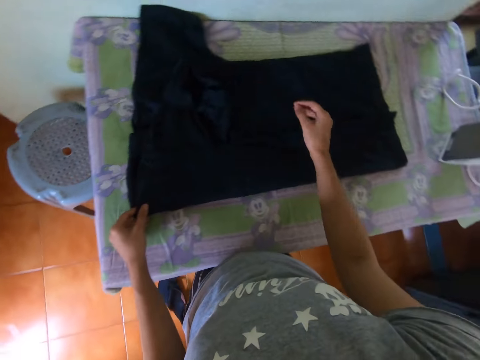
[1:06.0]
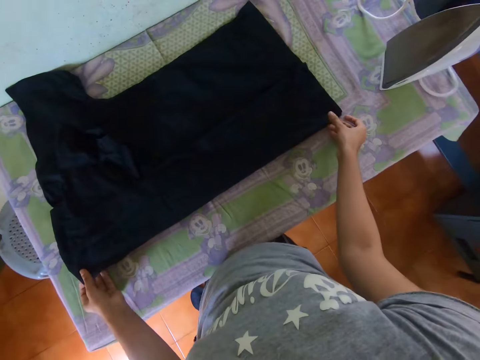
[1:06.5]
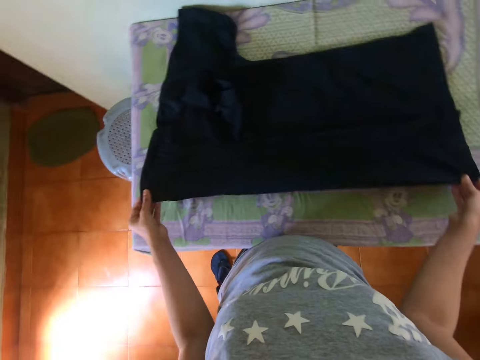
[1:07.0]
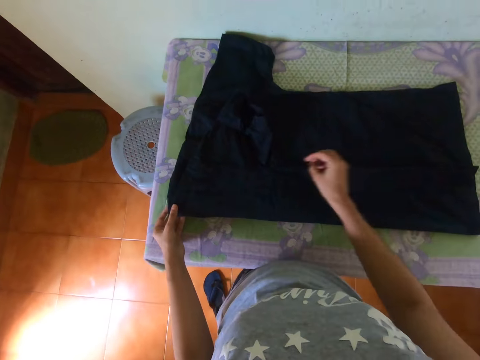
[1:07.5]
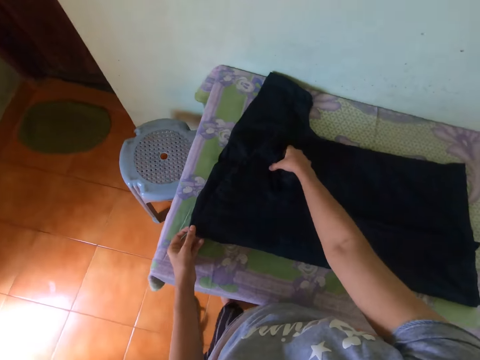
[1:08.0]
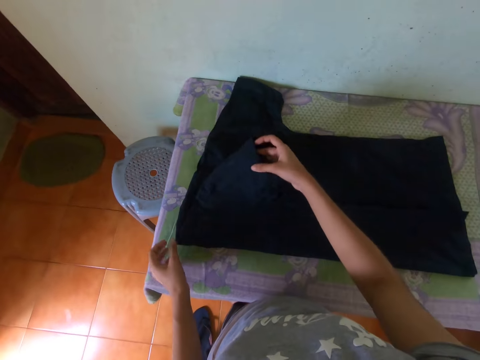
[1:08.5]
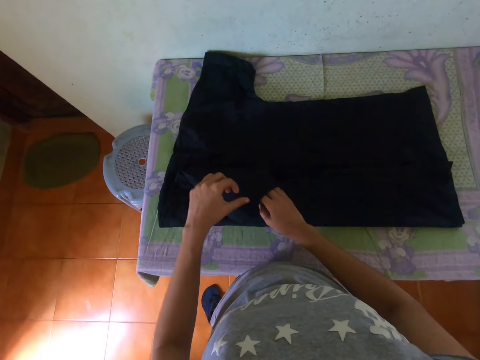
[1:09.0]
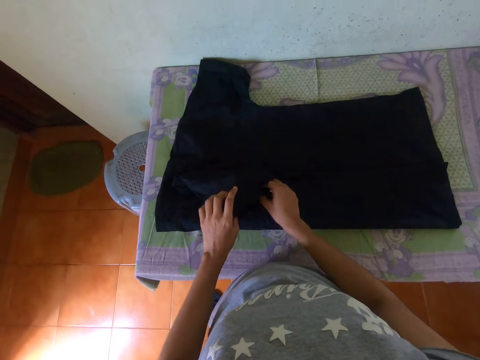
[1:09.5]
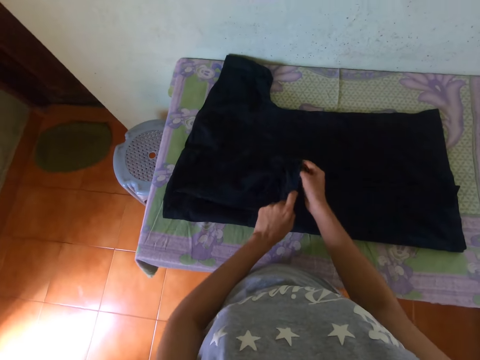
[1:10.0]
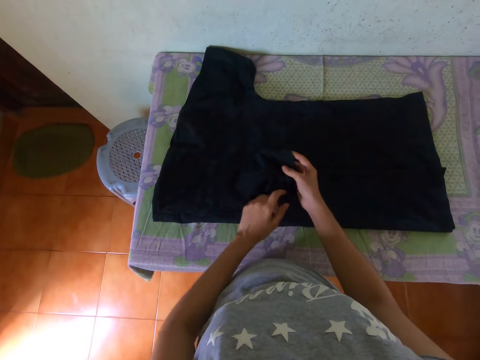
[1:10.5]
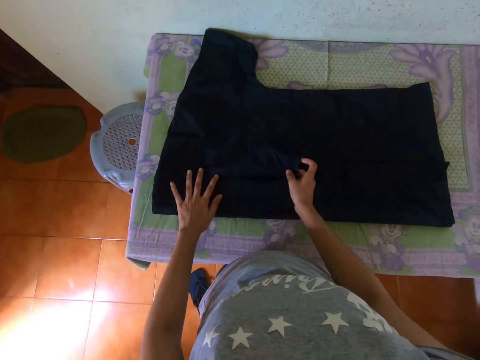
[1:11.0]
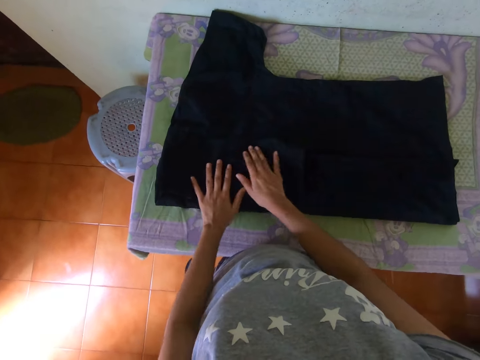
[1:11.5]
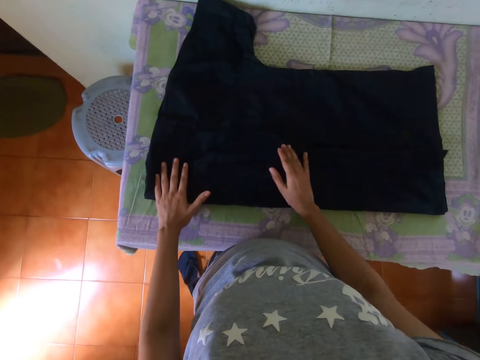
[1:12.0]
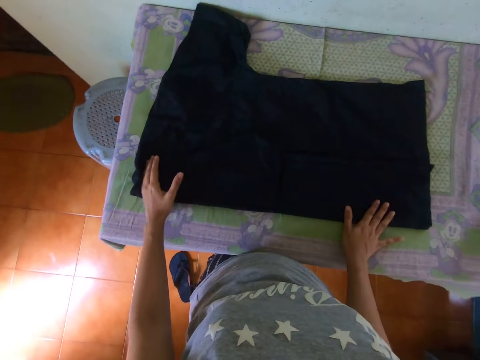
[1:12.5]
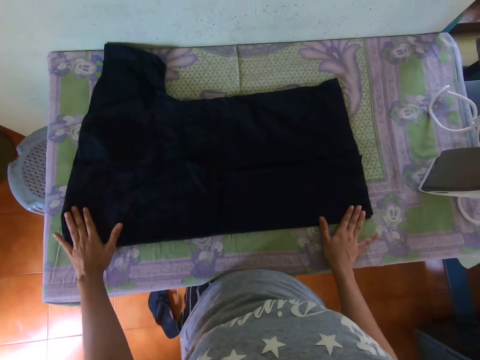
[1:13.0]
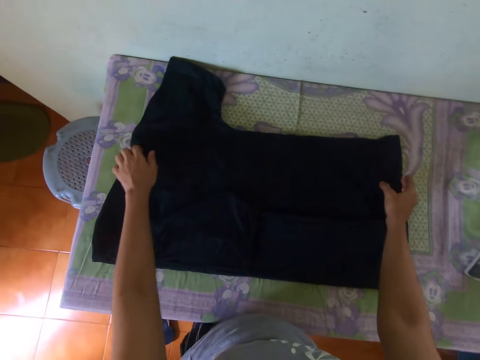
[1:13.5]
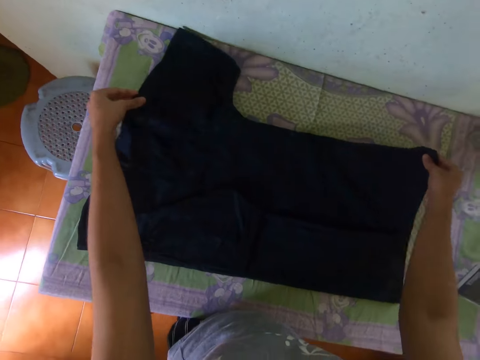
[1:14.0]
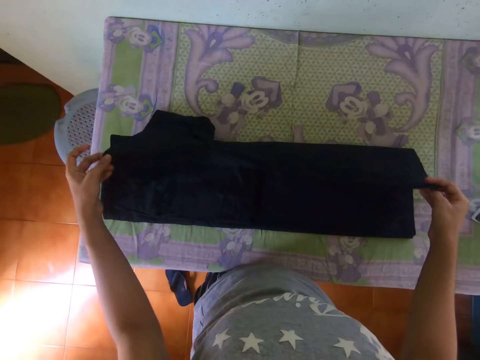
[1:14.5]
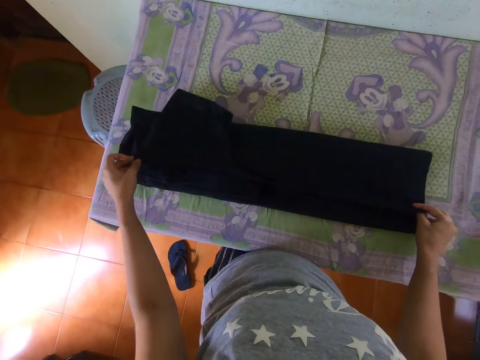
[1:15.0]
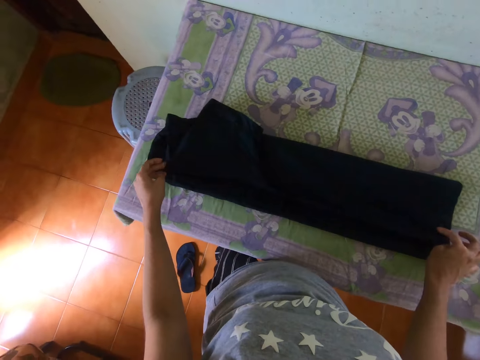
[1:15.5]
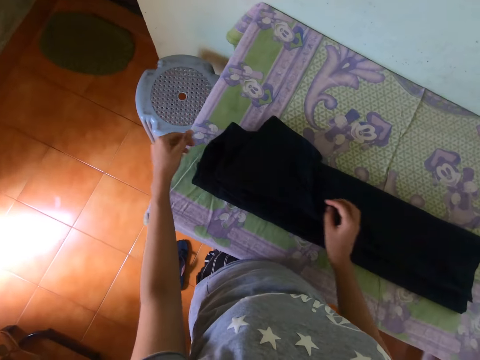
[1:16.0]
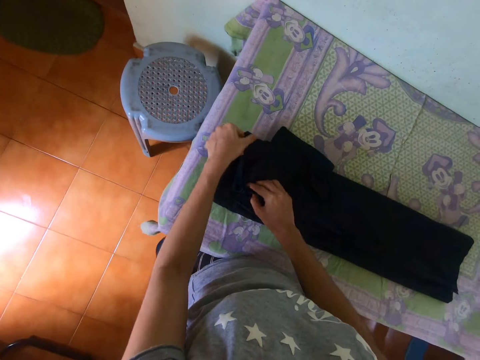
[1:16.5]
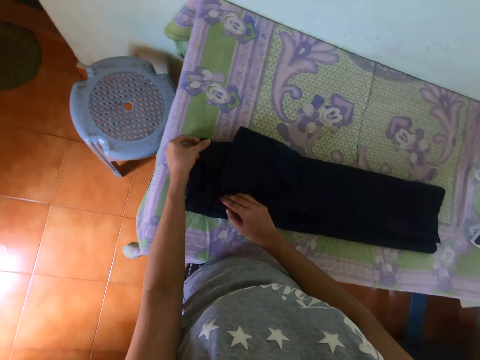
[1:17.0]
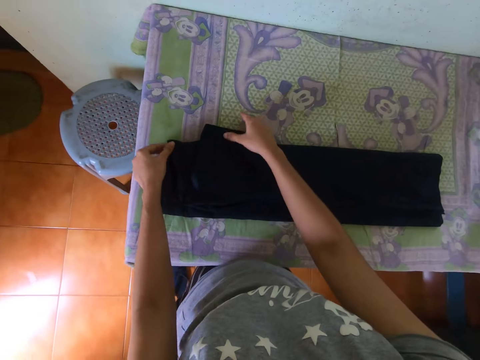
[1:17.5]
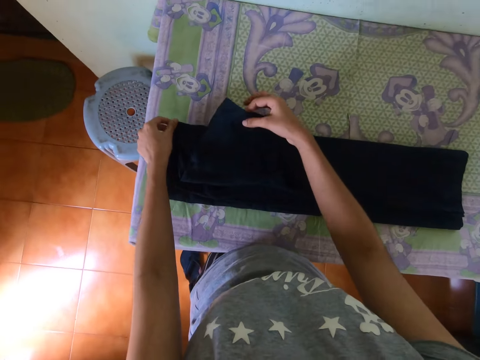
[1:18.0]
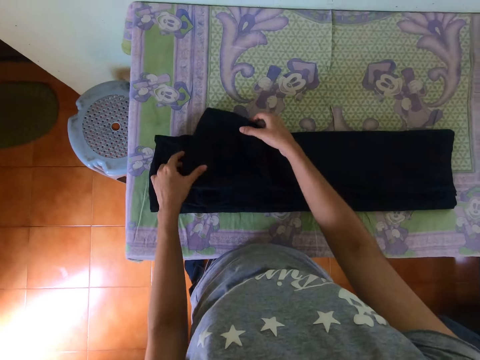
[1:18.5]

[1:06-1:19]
The camera wearer folds the shirt or cloth. They align the cloth. They fold the cloth. They align the cloth.

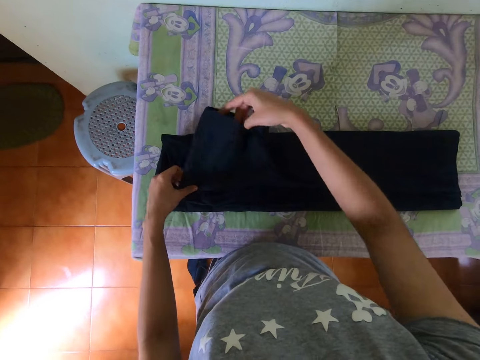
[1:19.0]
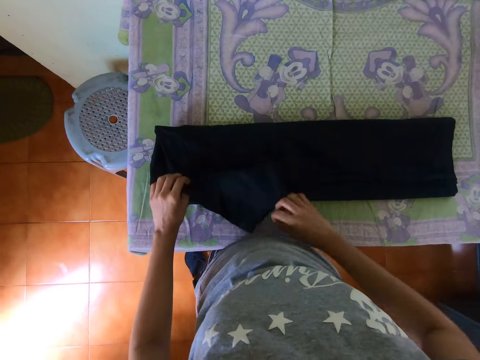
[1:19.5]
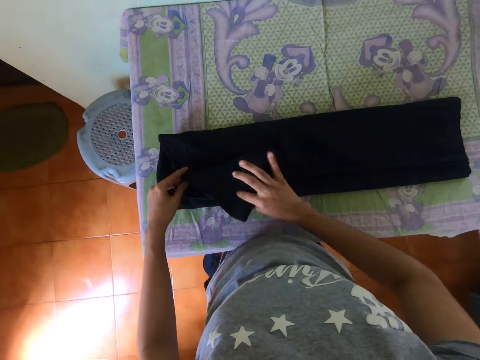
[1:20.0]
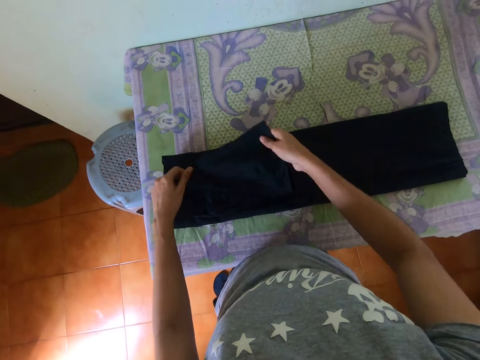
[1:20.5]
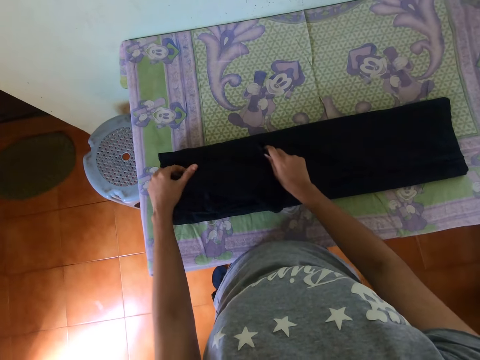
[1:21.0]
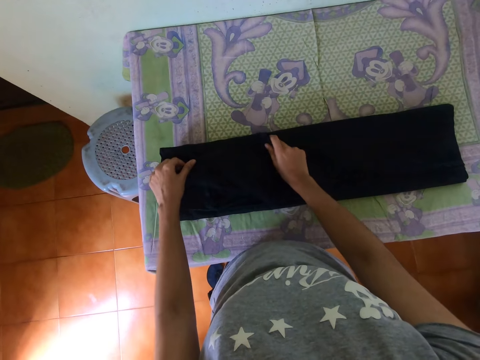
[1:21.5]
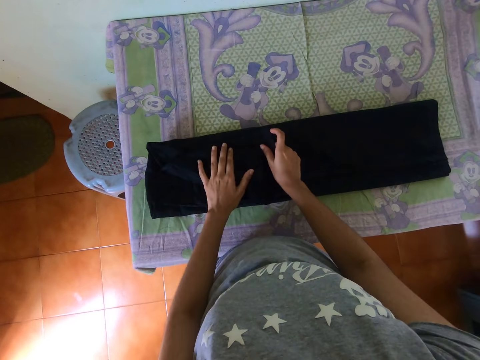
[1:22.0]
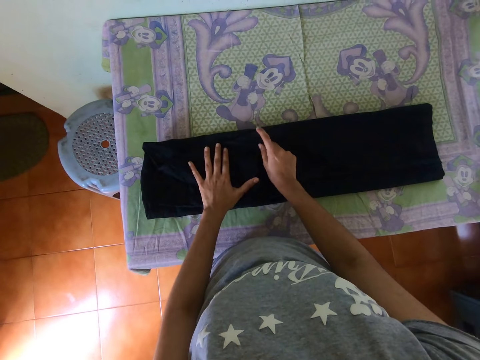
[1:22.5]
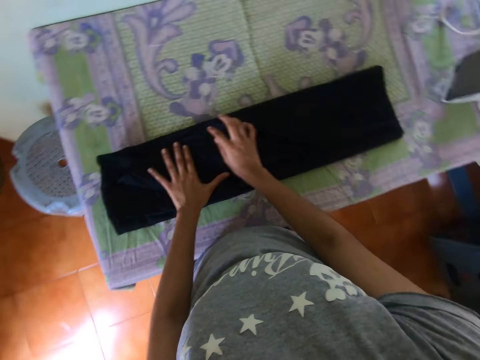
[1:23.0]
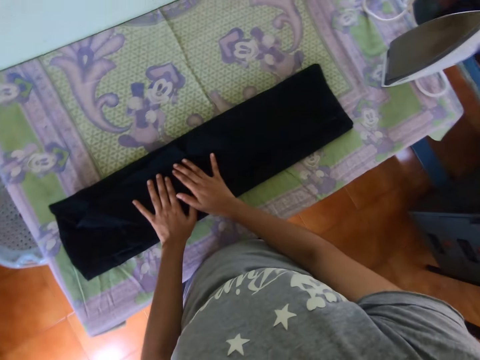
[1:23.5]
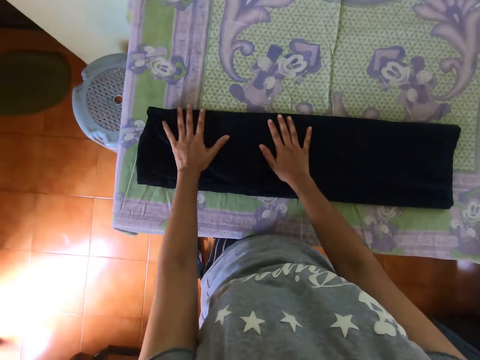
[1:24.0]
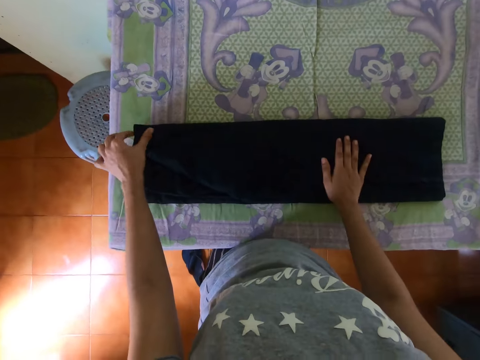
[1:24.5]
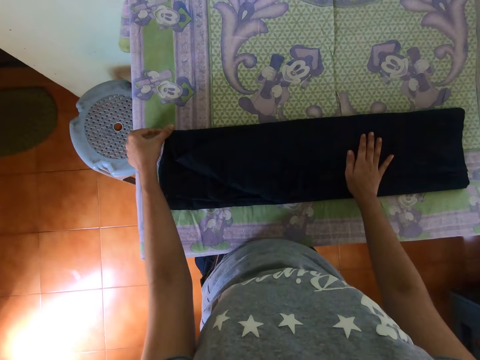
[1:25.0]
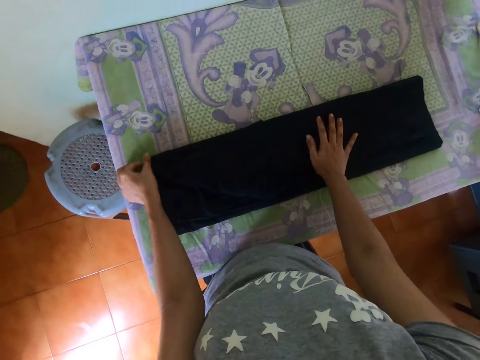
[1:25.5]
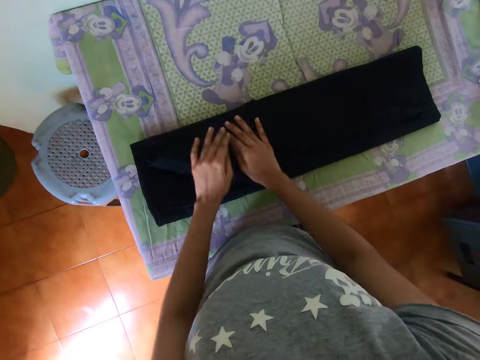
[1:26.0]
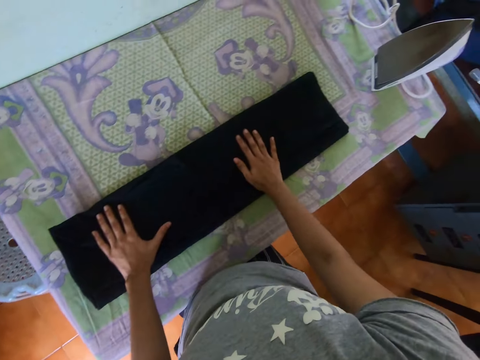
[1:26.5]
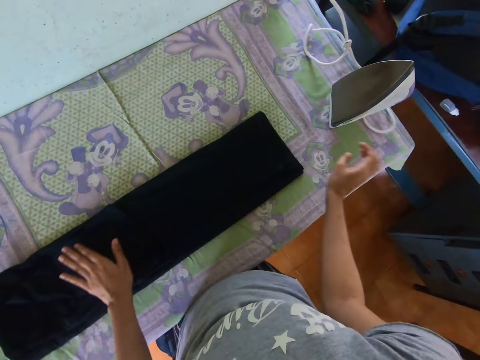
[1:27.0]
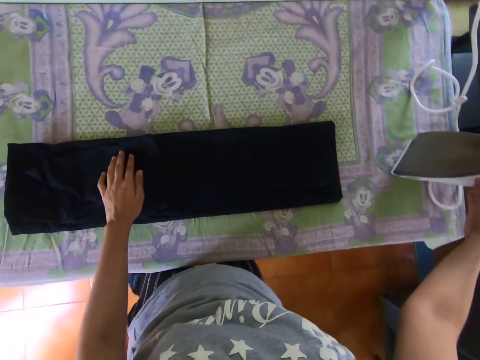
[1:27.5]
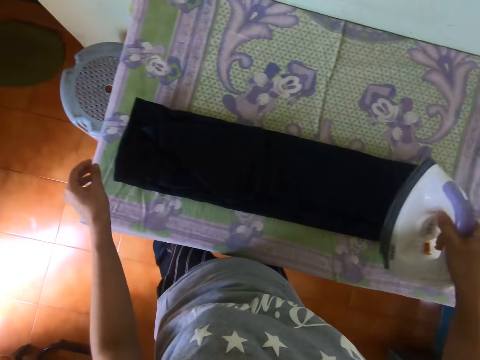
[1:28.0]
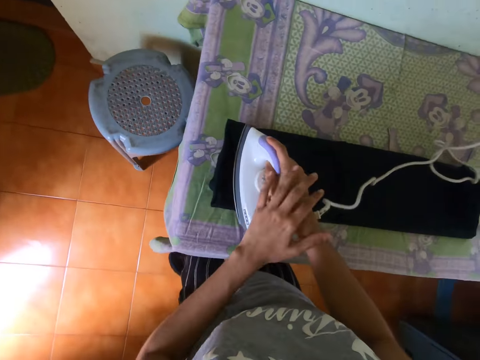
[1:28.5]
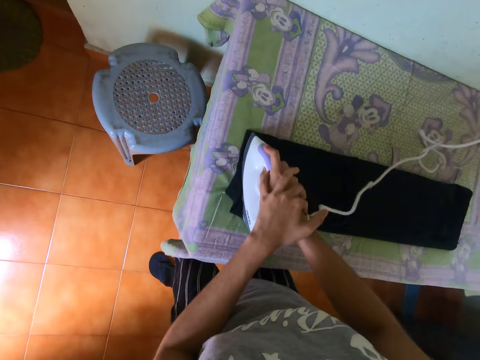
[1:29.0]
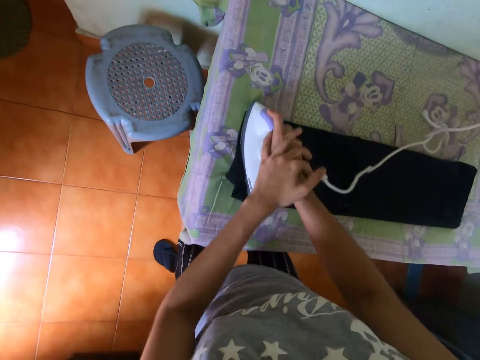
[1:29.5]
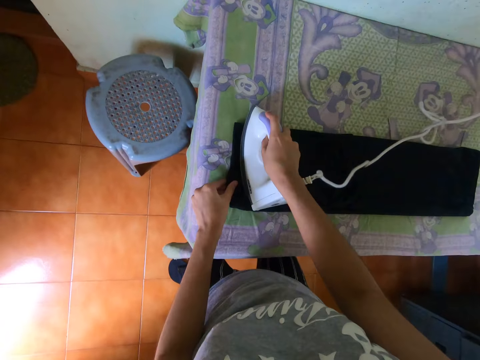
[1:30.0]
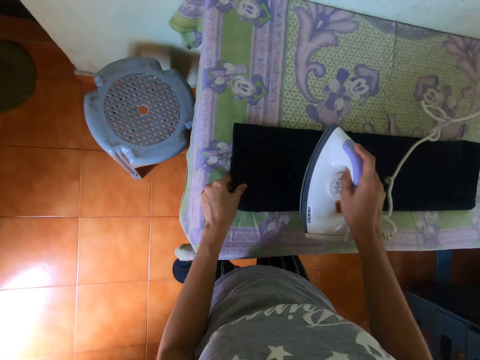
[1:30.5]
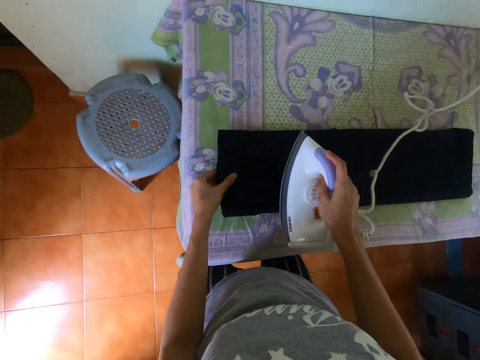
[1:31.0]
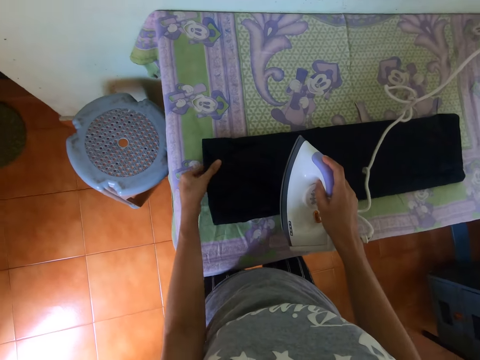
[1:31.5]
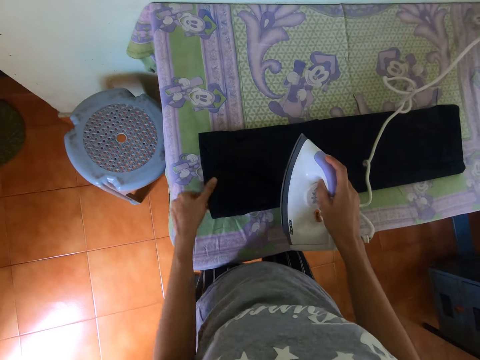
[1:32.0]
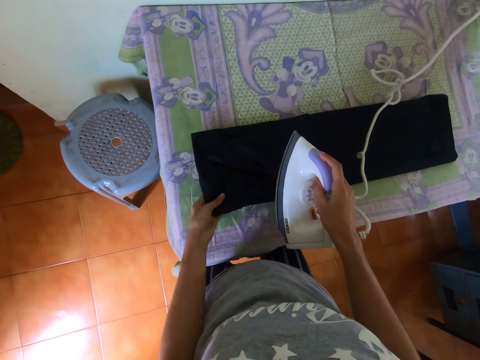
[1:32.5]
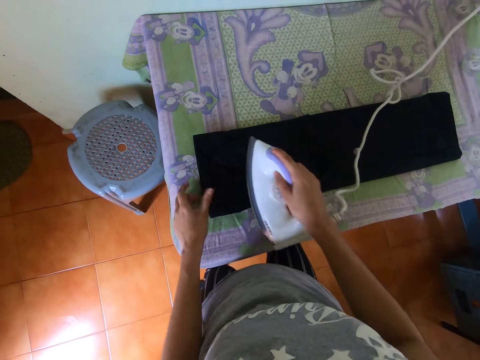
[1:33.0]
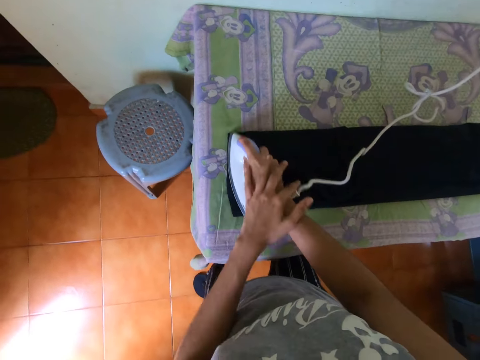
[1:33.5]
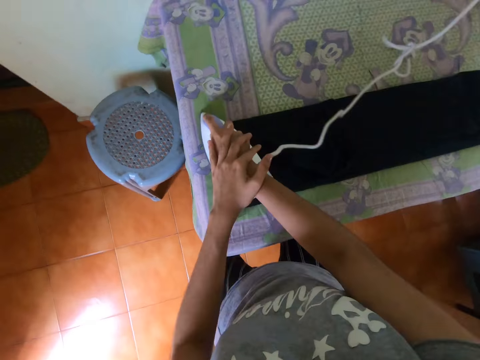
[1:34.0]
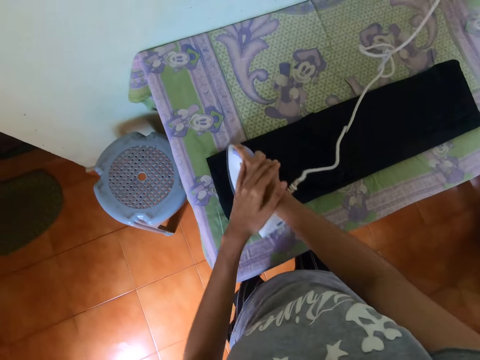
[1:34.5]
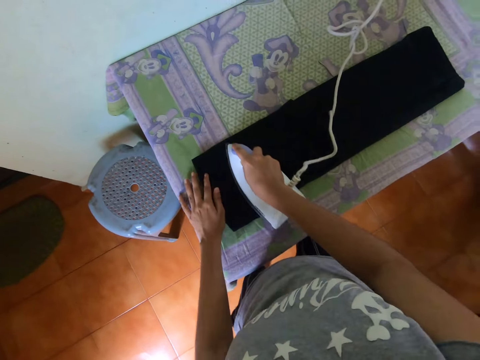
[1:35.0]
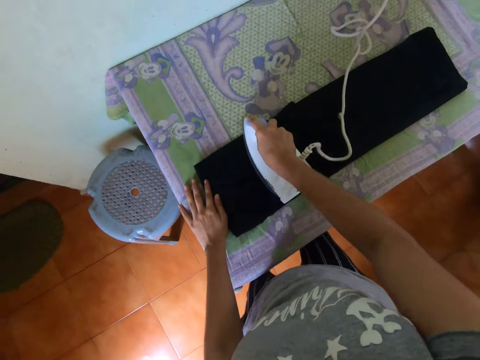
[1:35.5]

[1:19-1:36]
The camera wearer folds the cloth. They align the cloth. They pick up an iron from the table. They put the left hand on top of the right hand. They iron the cloth. They hold the cloth with the left hand. They align the cloth with the left hand. They iron the shirt or cloth with an electric iron. They put the left hand on top of the right hand. They put the left hand on the cloth. They iron the cloth with the iron.
